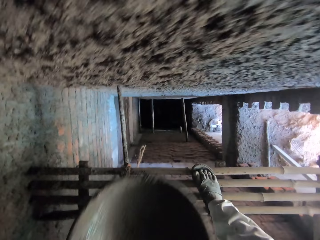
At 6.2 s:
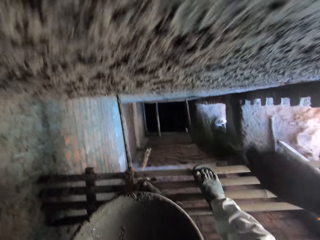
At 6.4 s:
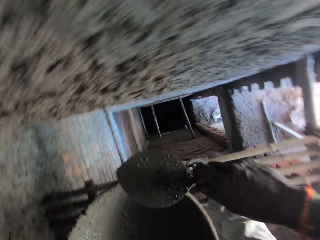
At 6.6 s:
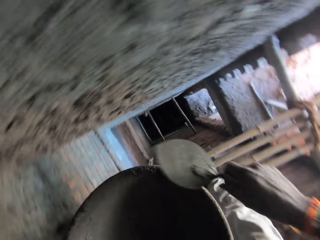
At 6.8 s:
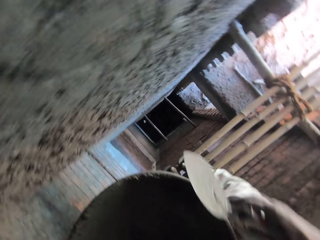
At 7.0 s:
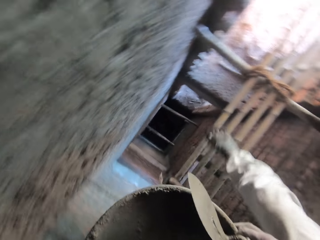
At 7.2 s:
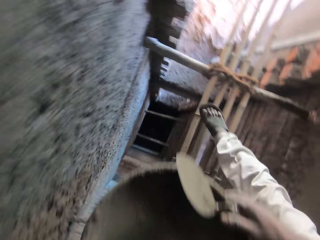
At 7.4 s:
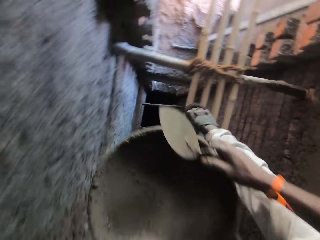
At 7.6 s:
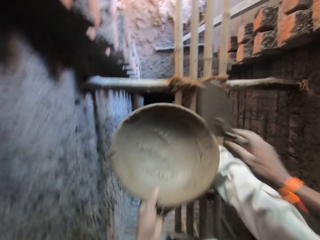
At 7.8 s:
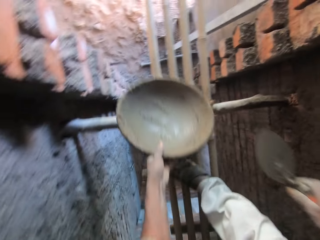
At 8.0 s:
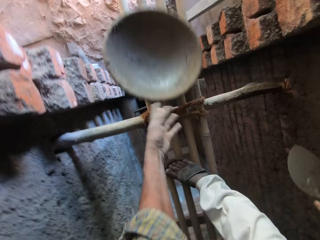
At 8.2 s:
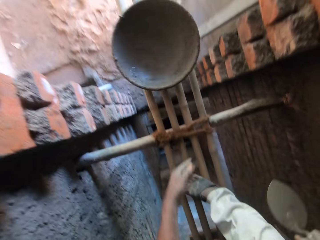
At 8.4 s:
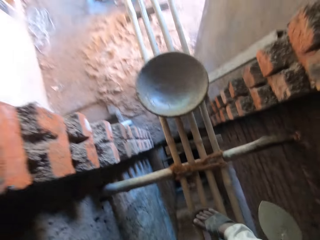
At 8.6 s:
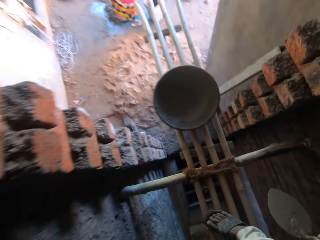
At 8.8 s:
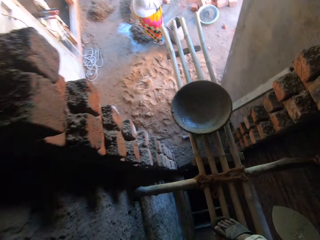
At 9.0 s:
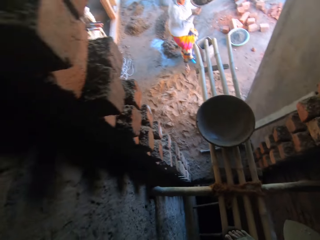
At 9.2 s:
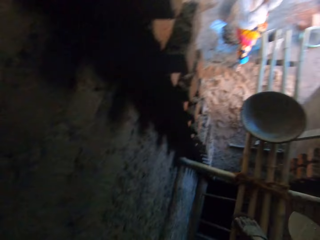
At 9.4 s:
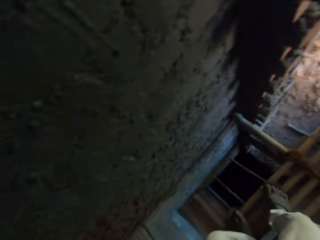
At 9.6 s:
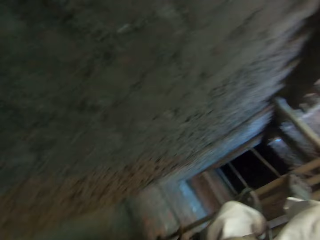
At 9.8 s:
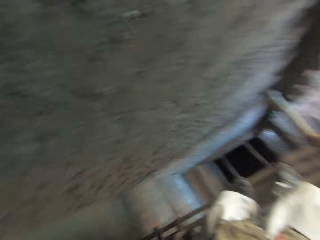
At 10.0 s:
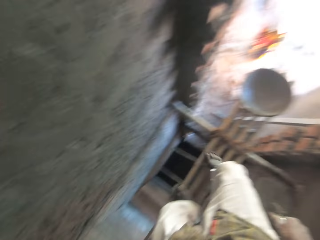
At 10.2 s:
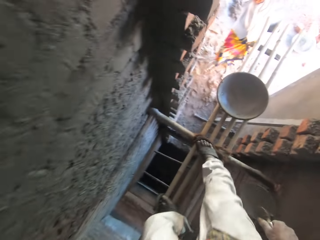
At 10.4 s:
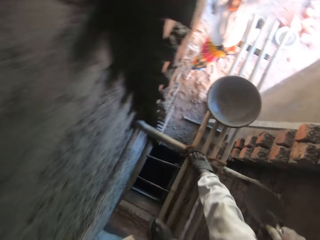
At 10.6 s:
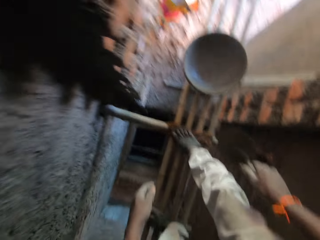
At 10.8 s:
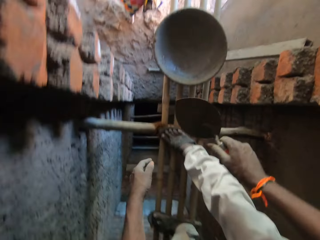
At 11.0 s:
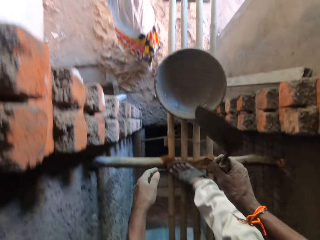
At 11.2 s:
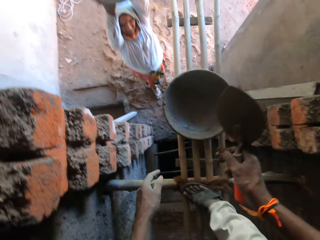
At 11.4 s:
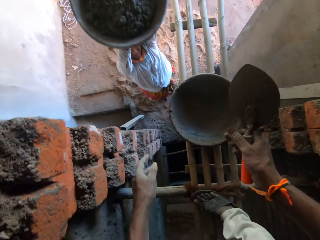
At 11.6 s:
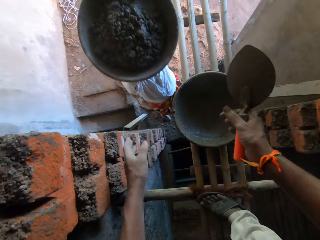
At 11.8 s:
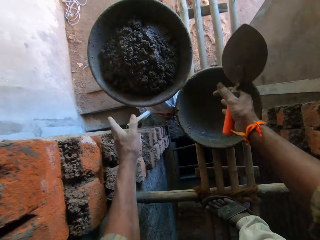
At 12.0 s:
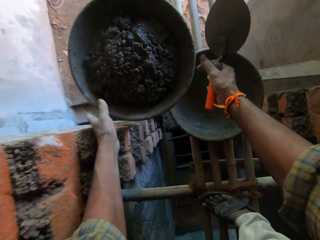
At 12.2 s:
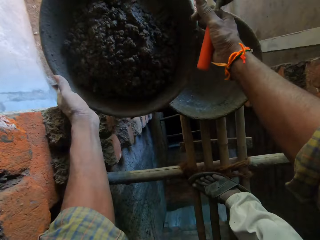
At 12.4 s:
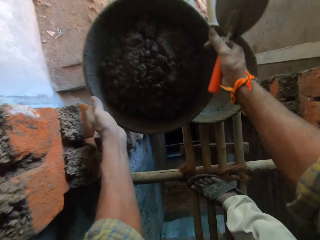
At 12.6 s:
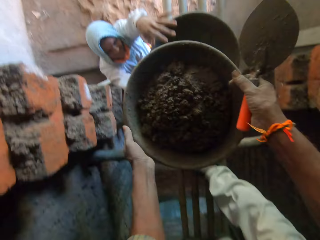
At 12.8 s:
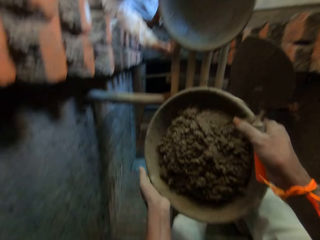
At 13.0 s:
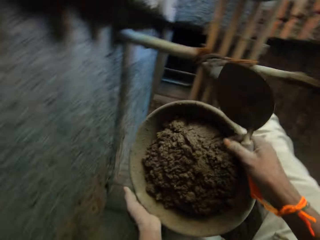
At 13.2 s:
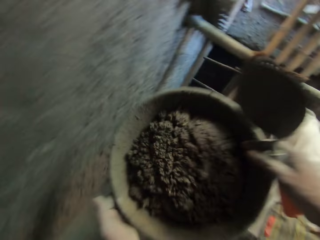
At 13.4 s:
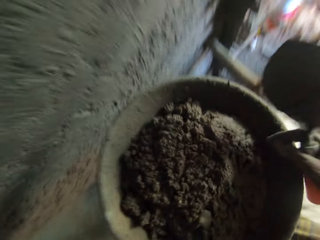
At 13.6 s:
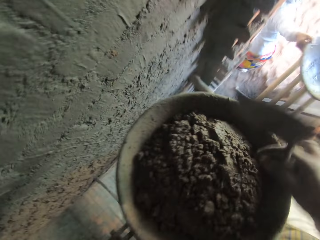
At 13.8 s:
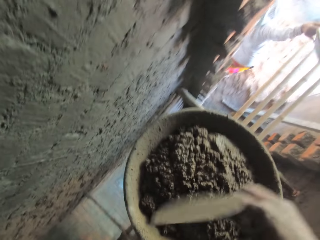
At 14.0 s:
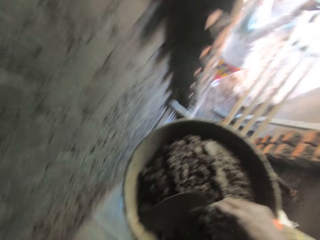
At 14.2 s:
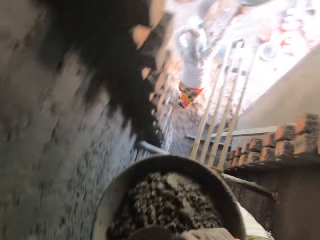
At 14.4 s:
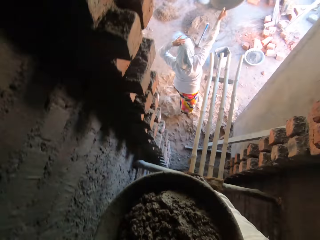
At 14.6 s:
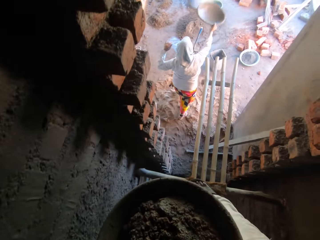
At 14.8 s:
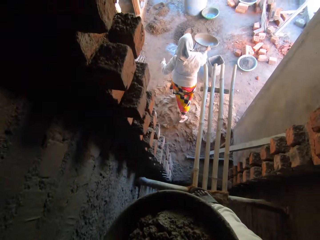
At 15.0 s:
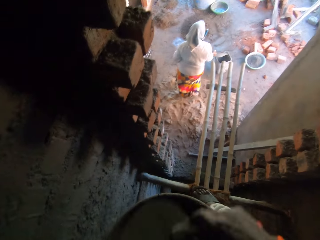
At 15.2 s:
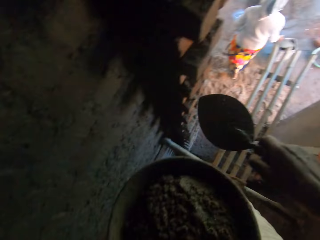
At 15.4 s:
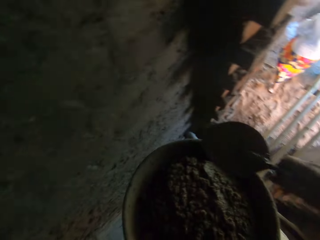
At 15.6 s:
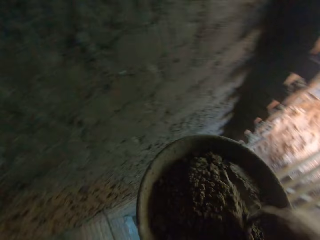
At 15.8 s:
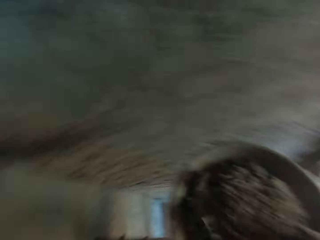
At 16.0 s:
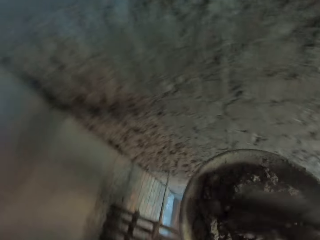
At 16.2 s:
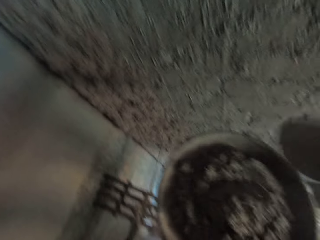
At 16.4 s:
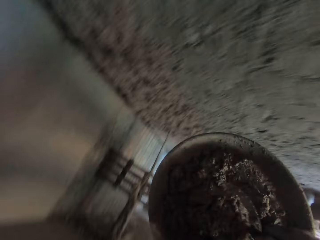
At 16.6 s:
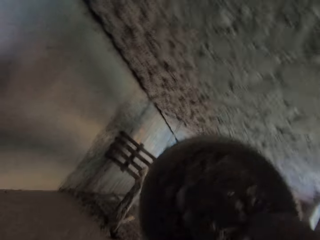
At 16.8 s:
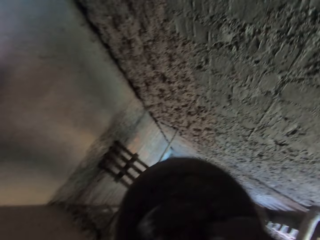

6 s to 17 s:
The camera wearer plasters the mortar on the wall with the hand trowel in his right hand. He drops the head pan or cement mixture basin on a scaffold or wood railing with his left hand. A woman passes the head pan of mortar to the camera wearer with both hands. The woman picks the cement mixture basin from the wood railing. The camera wearer throws cement mixture against the wall with a brick trowel. He takes mortar from the head pan with the hand trowel in his right hand.

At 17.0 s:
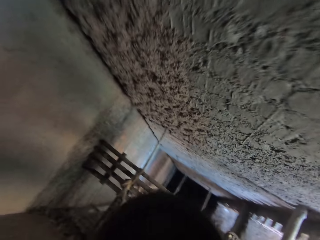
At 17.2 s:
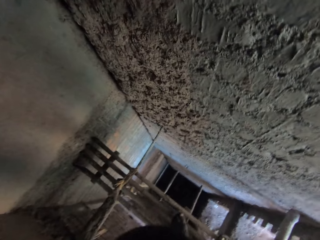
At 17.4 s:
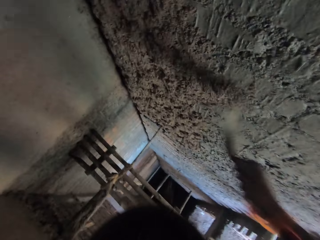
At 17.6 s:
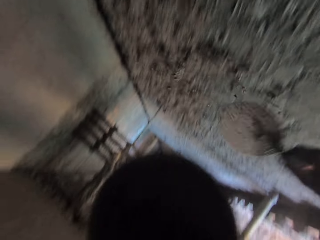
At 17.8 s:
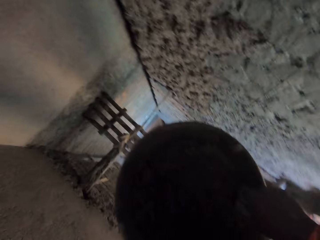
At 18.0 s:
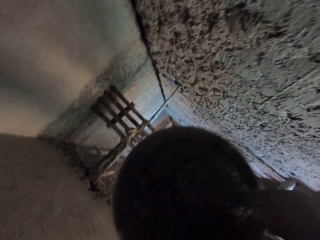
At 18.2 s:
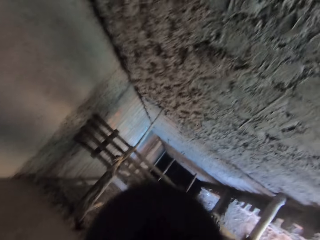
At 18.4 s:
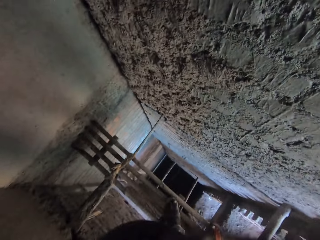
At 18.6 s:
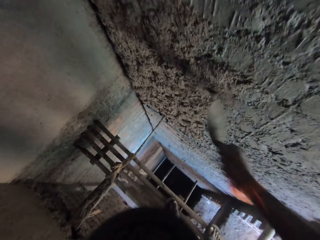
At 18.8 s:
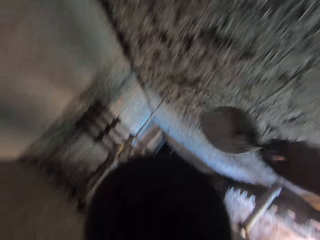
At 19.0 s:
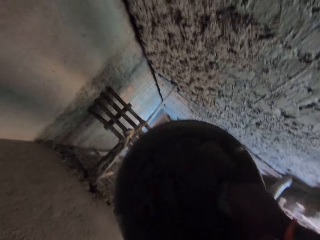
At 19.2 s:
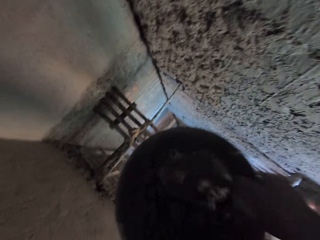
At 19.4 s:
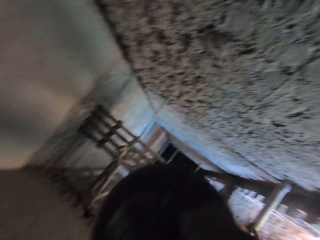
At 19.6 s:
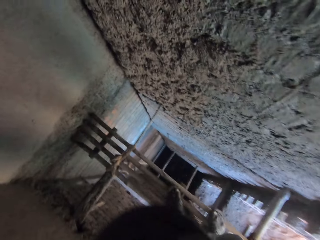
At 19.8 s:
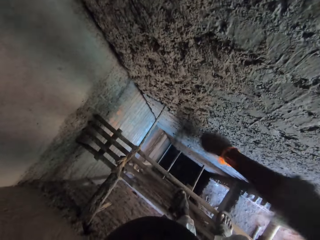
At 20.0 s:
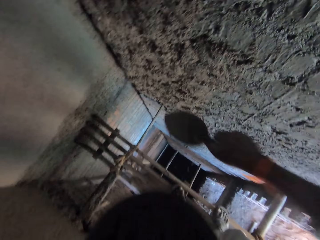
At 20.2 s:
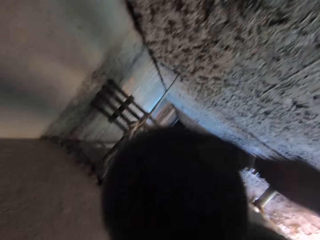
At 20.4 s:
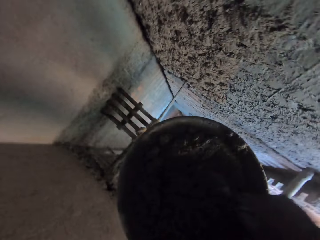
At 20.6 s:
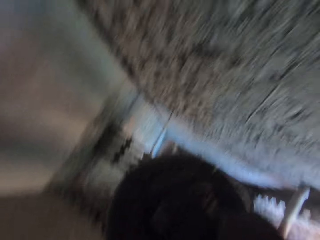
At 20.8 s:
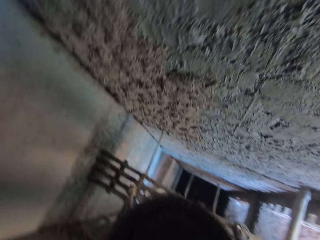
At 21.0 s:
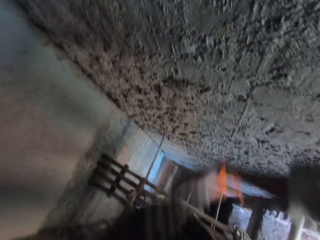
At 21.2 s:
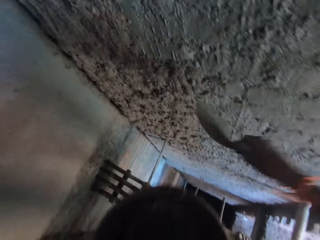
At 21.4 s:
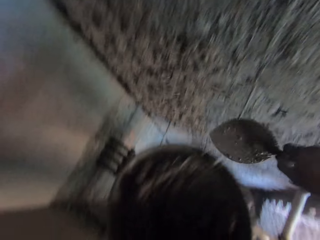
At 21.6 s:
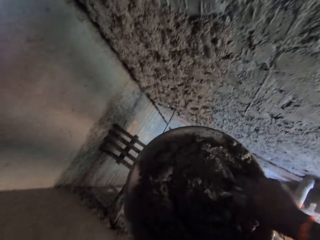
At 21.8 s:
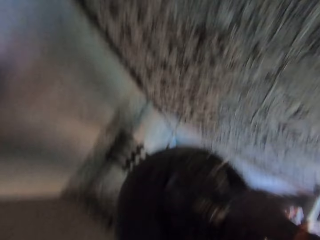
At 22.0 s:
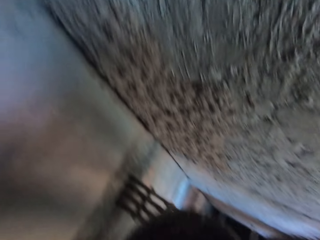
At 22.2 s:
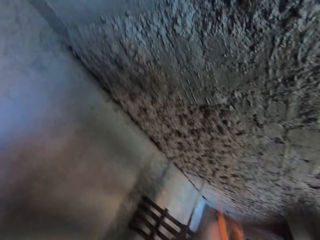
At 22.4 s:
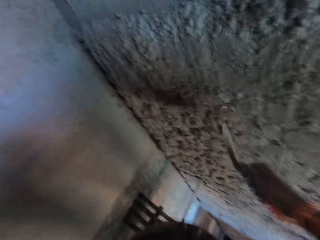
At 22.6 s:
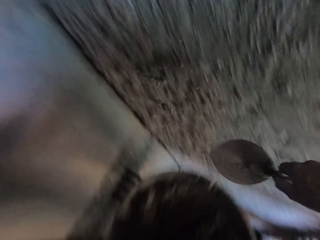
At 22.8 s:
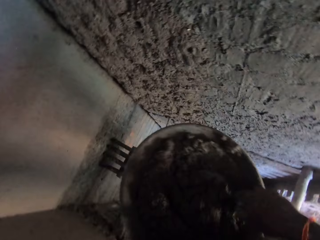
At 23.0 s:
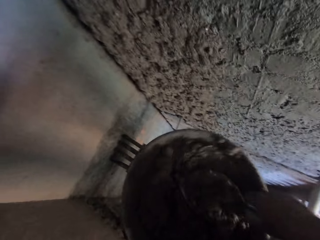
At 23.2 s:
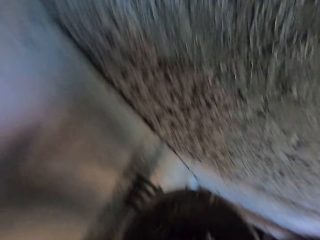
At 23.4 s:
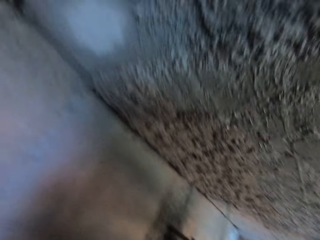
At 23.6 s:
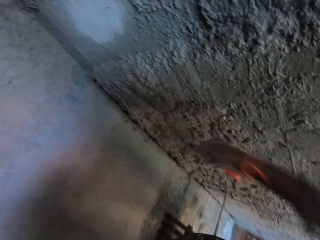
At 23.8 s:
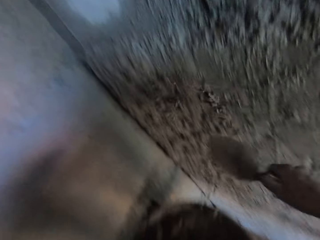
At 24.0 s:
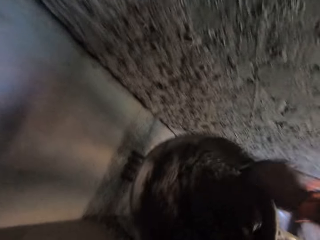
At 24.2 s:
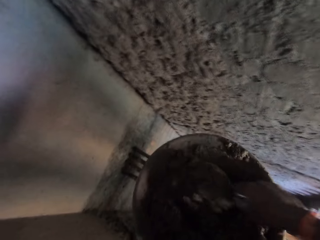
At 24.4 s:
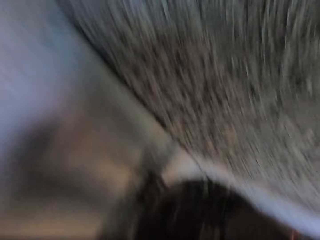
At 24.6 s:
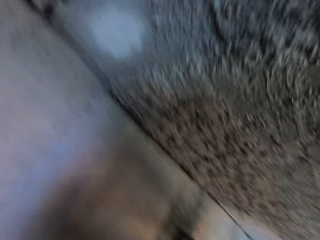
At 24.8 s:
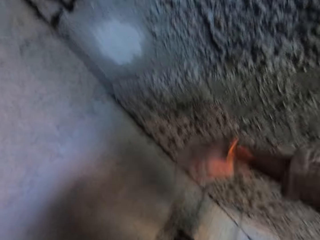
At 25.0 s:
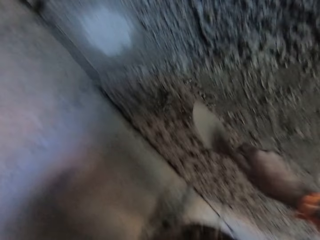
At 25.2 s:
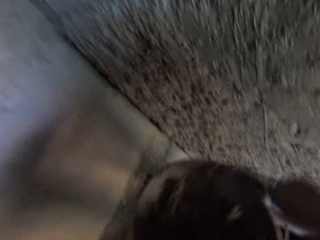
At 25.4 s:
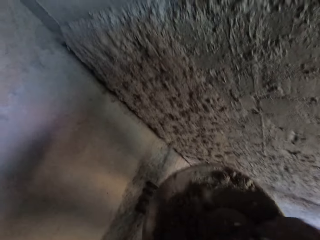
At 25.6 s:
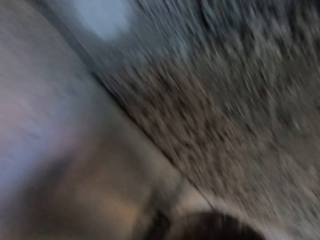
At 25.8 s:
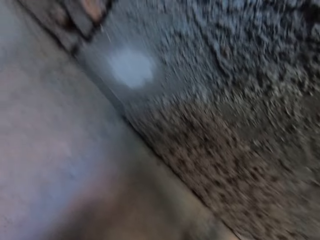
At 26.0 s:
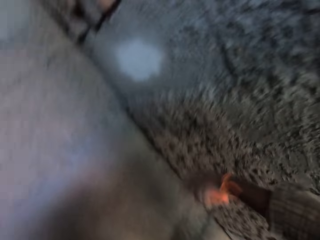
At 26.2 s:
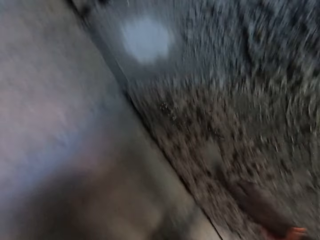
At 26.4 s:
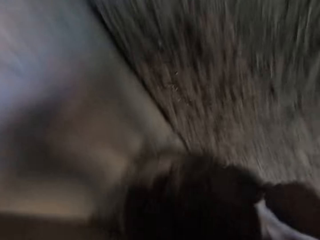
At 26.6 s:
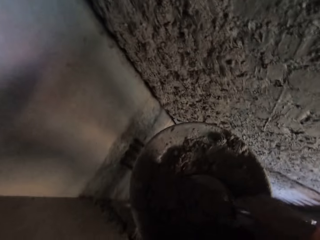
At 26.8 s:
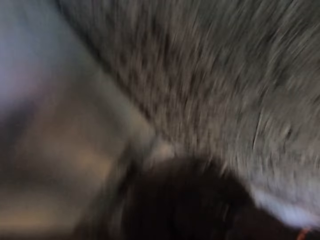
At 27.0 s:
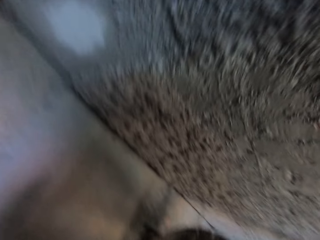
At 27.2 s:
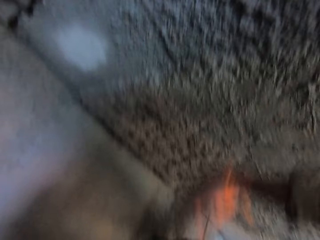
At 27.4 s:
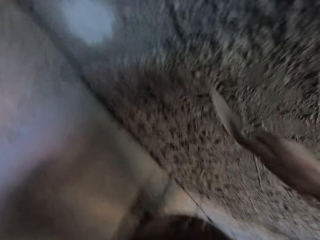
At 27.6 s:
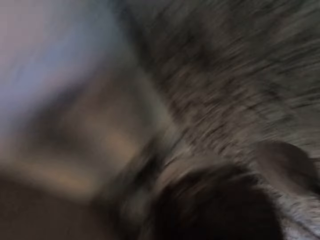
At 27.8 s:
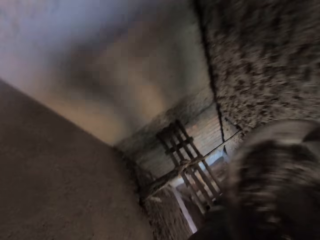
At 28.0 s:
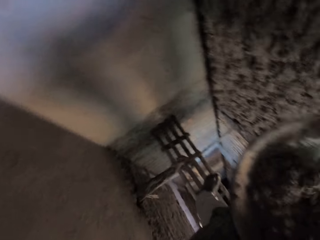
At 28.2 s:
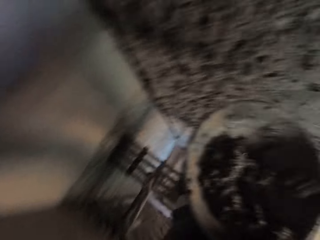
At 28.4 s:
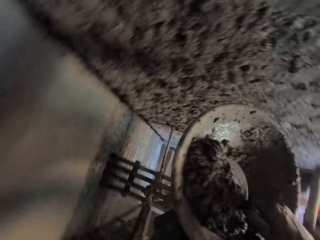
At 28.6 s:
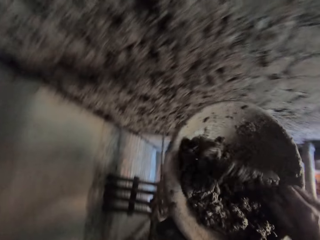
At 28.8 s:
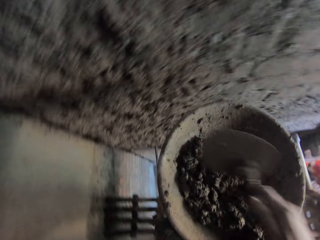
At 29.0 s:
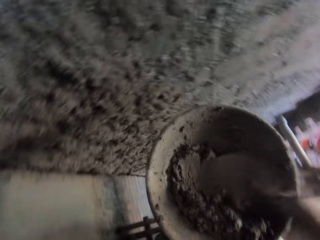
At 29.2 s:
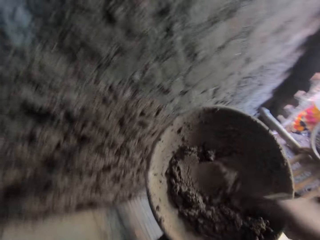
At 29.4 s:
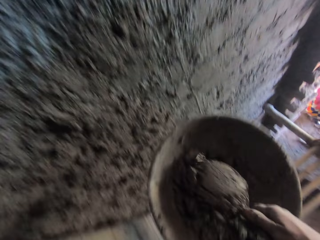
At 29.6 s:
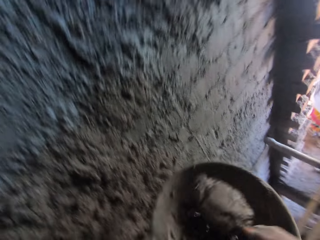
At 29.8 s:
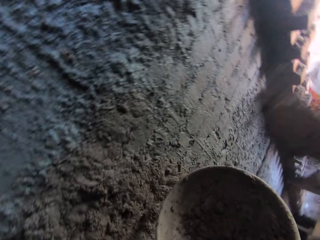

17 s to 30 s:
The camera wearer plasters the mortar on the wall with the hand trowel in his right hand. He takes mortar from the head pan with the hand trowel in his right hand. He plasters the mortar on the wall with the hand trowel in his right hand. He takes mortar from the head pan with the hand trowel in his right hand. He plasters the mortar on the wall with the hand trowel in his right hand. He takes mortar from the head pan with the hand trowel in his right hand. He plasters the mortar on the wall with the hand trowel in his right hand. He takes mortar from the head pan with the hand trowel in his right hand. He plasters the mortar on the wall with the hand trowel in his right hand. He takes mortar from the head pan with the hand trowel in his right hand. He plasters the mortar on the wall with the hand trowel in his right hand. He takes mortar from the head pan with the hand trowel in his right hand. He plasters the mortar on the wall with the hand trowel in his right hand. He takes mortar from the head pan with the hand trowel in his right hand. He plasters the mortar on the wall with the hand trowel in his right hand. He takes mortar from the head pan with the hand trowel in his right hand. He plasters the mortar on the wall with the hand trowel in his right hand. He mixes the mortar in the head pan with the hand trowel in his right hand. He takes mortar from the head pan with the hand trowel in his right hand.
